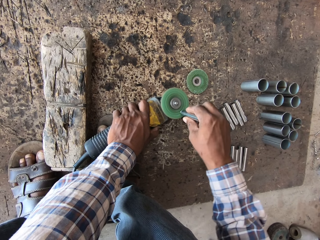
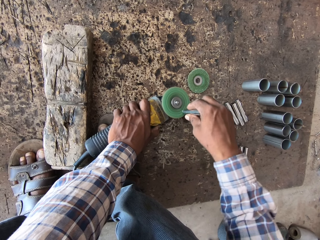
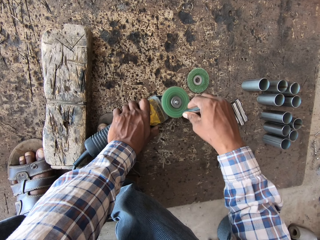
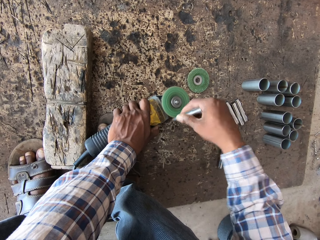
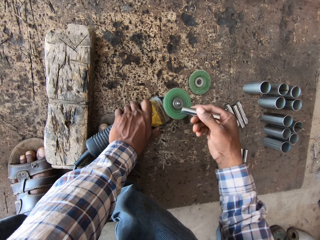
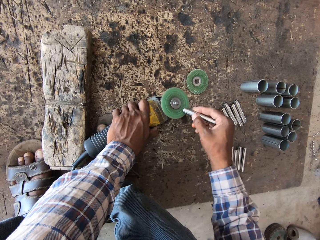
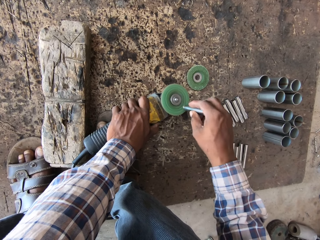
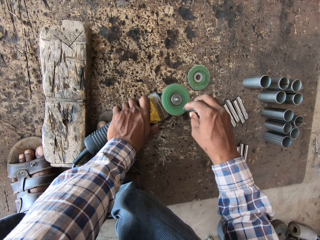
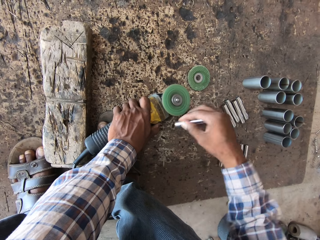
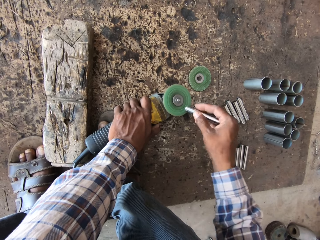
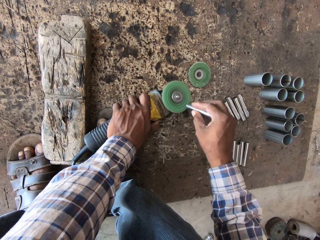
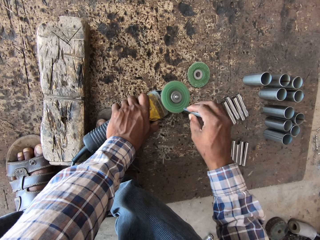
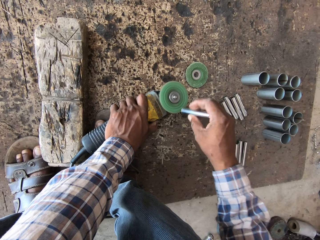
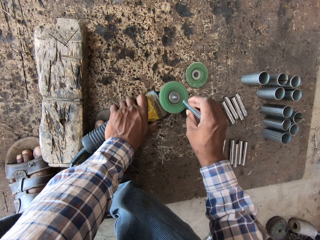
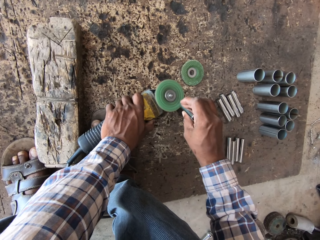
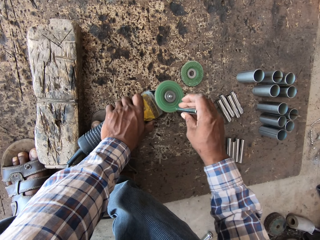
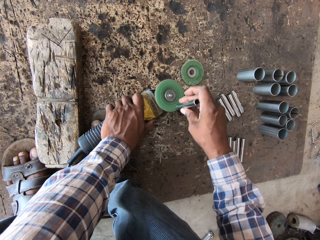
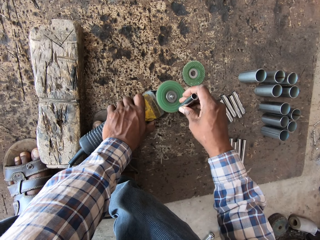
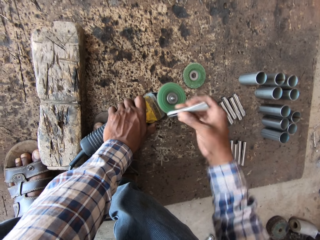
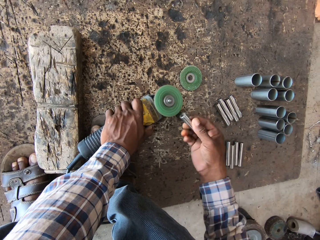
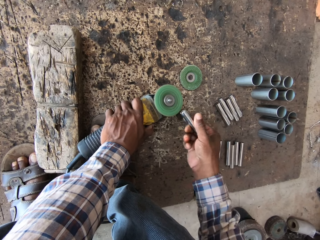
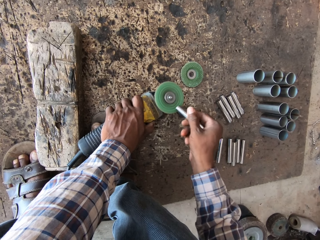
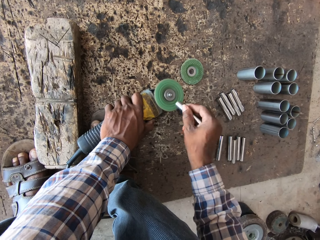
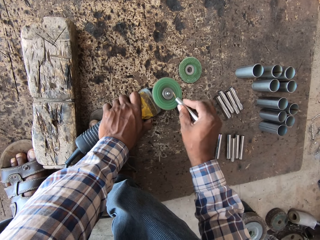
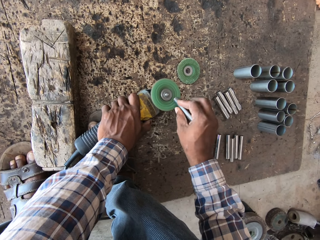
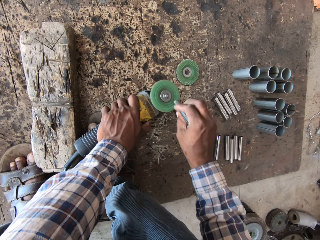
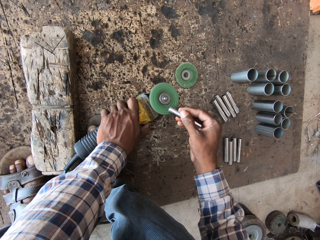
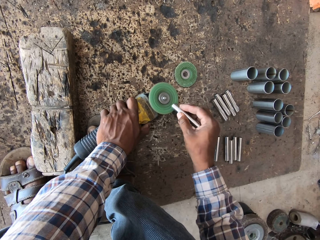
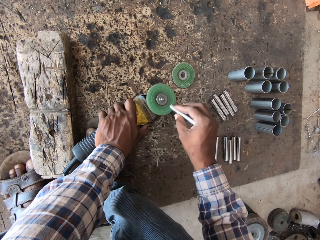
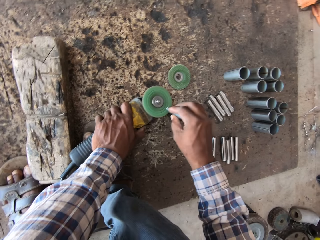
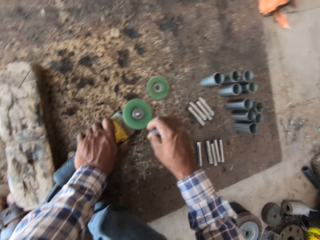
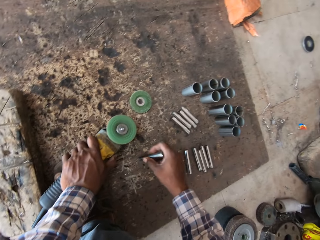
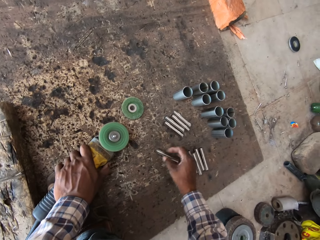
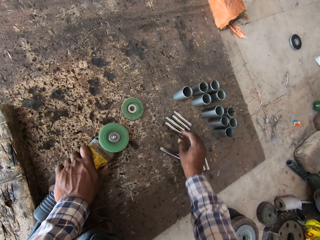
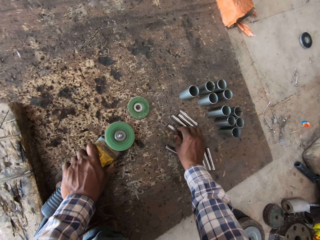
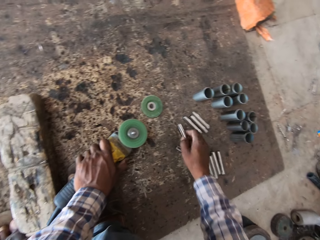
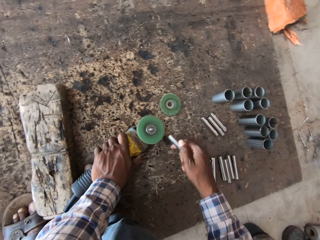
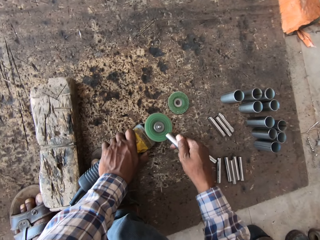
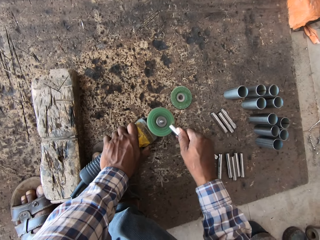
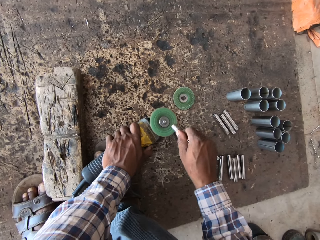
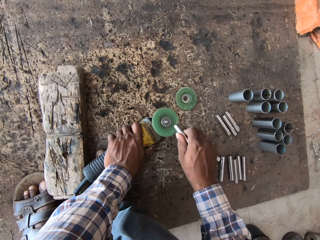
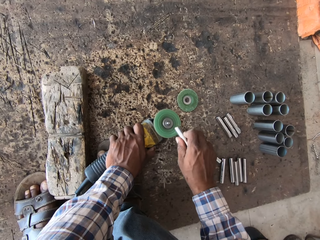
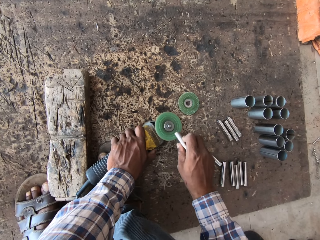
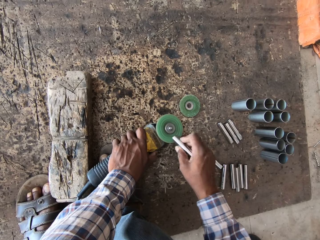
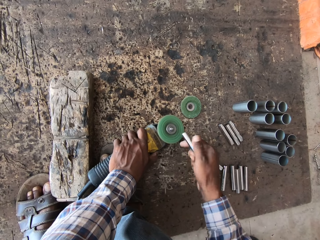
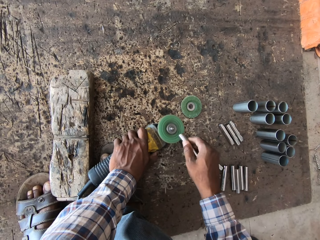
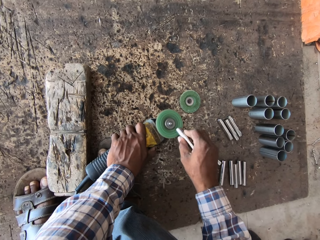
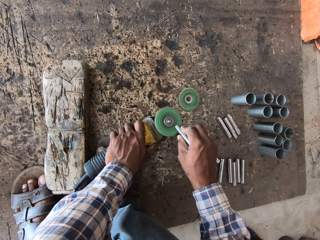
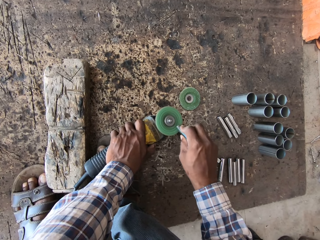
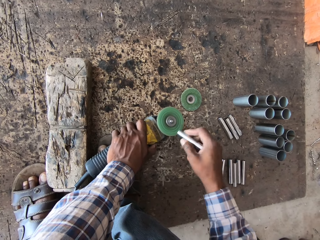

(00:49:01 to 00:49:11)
The camera wearer polishes the metal pipe. He drops the metal pipe on the floor with his right hand. He picks a metal pipe from the floor with his right hand. He files the metal pipe in his right hand with the angle grinder.

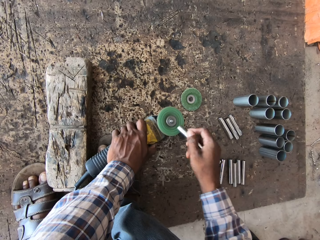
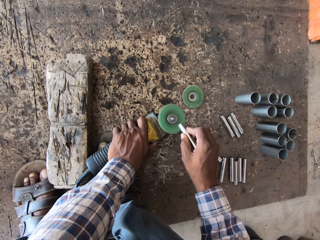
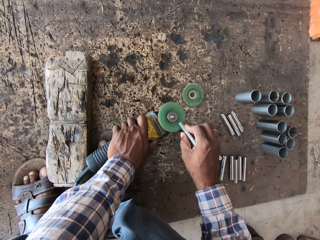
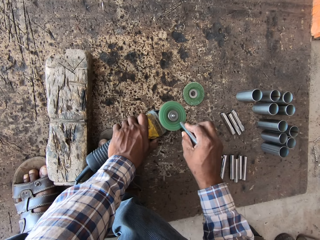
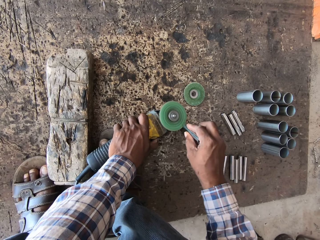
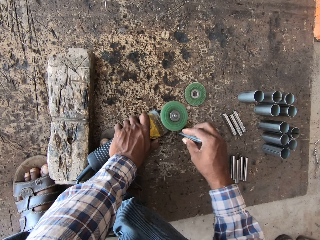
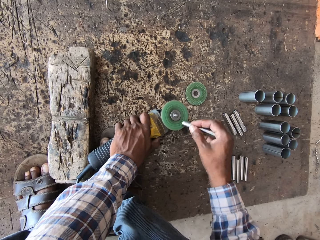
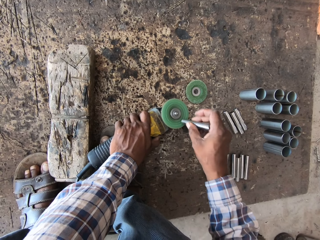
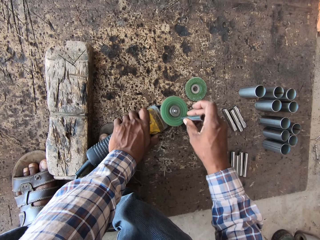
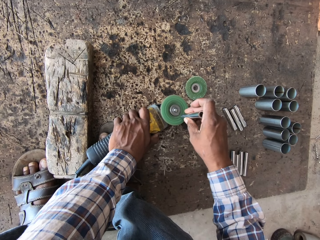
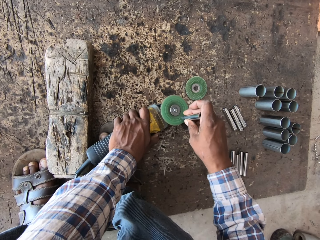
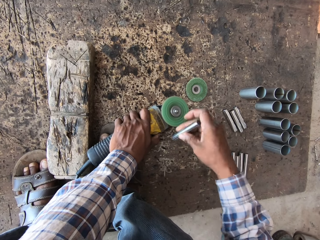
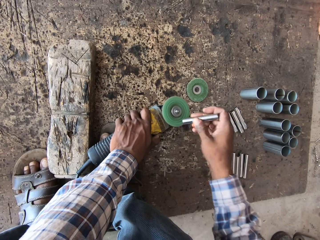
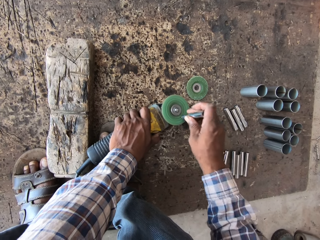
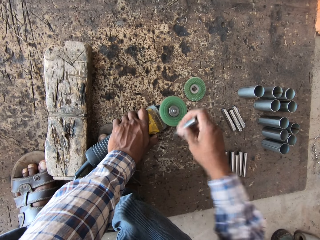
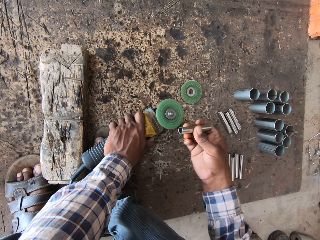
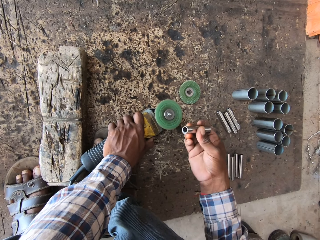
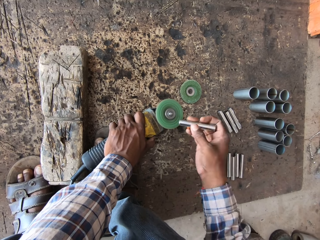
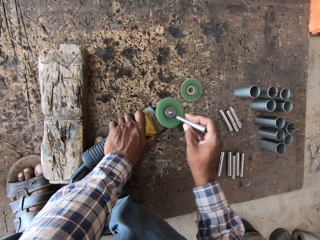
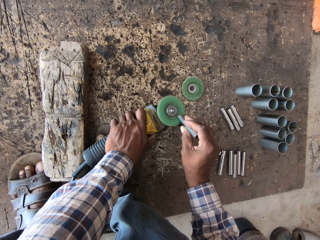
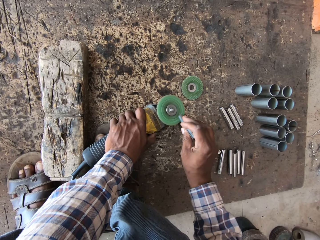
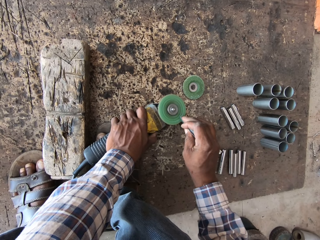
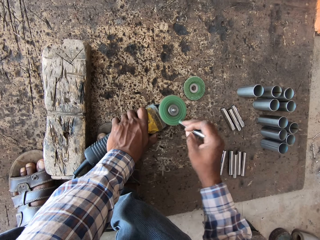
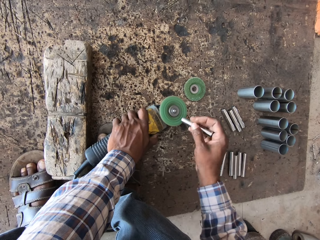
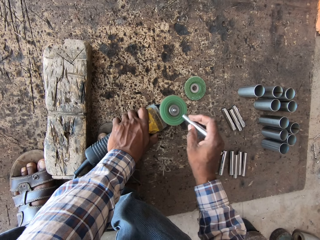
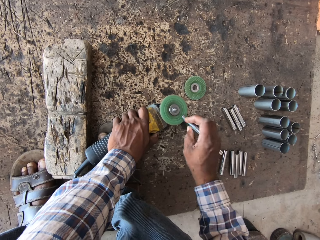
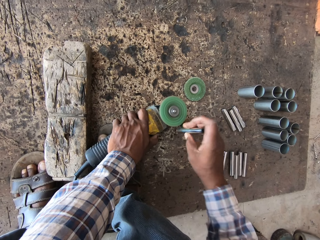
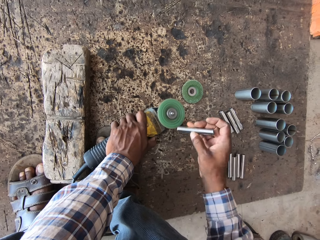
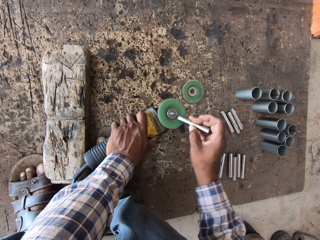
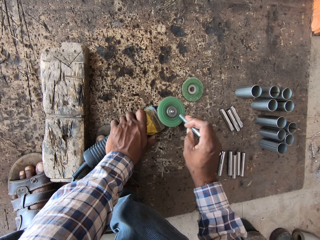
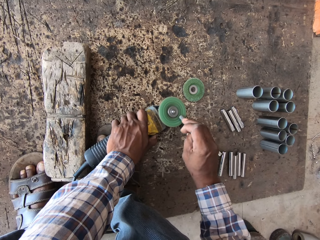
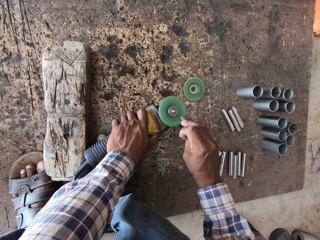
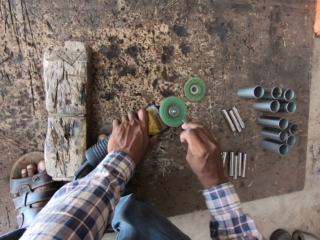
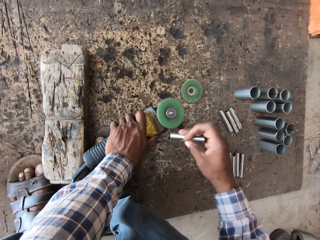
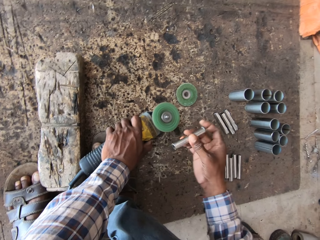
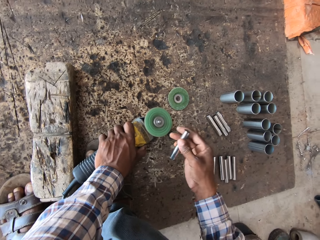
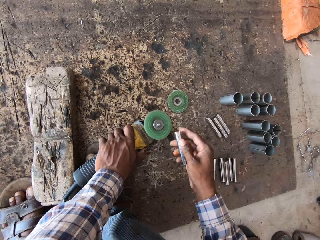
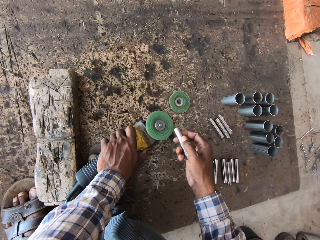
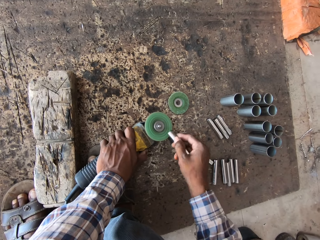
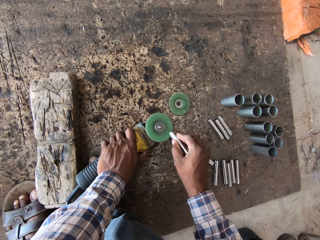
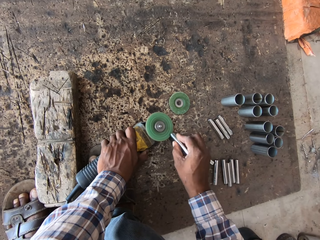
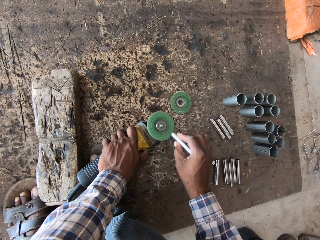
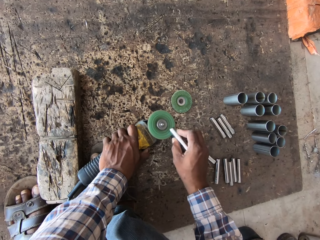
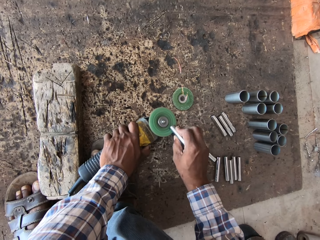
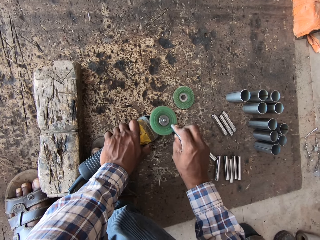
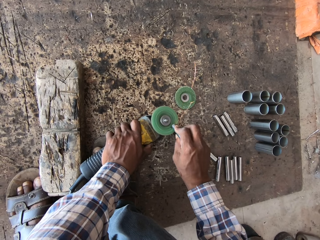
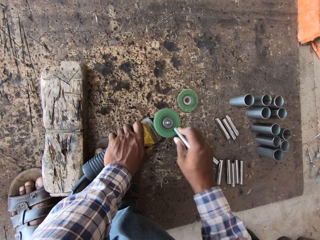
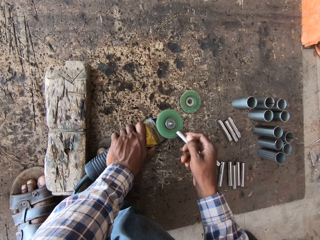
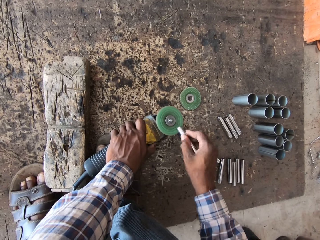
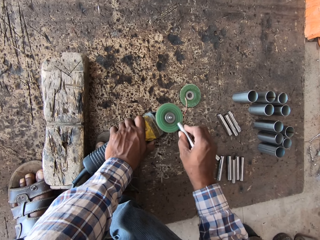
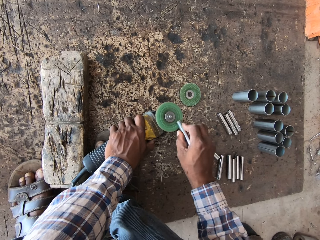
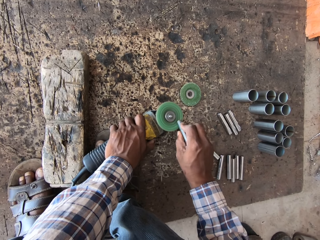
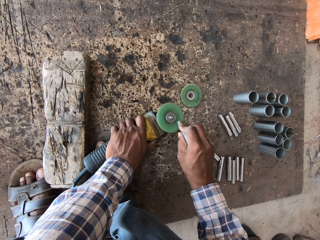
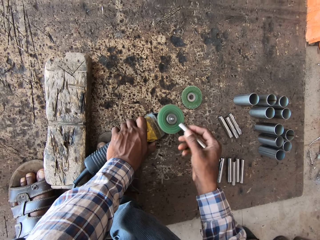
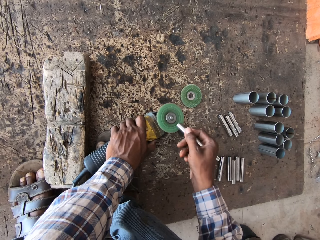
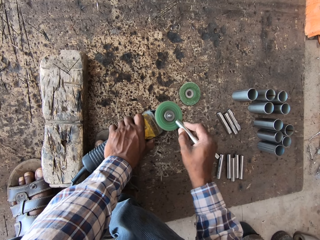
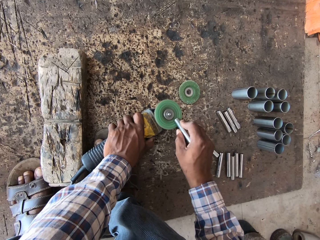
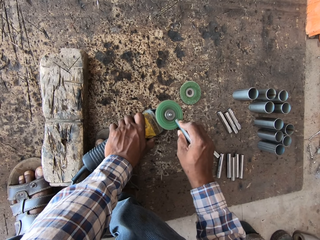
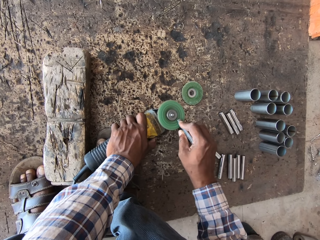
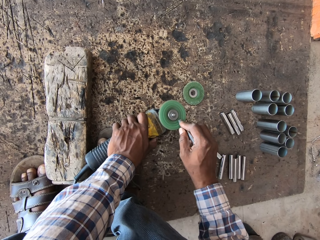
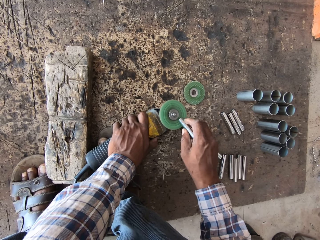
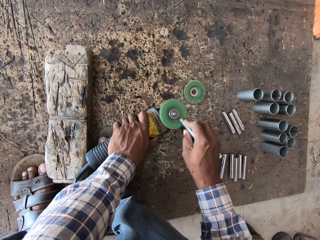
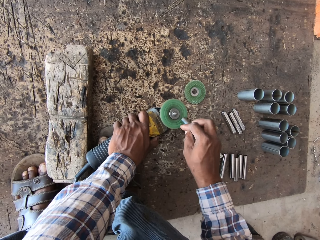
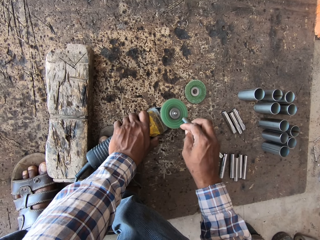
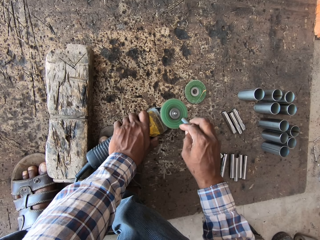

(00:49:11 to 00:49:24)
The camera wearer polishes the metal. They polish the metal repeatedly. They turn the metal. They polish the metal.
